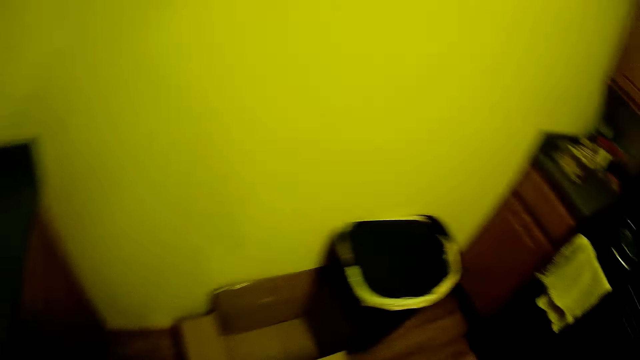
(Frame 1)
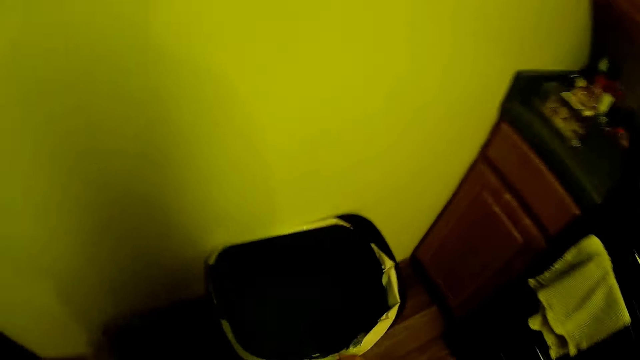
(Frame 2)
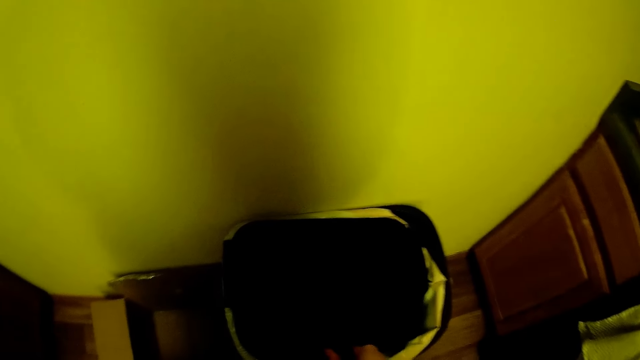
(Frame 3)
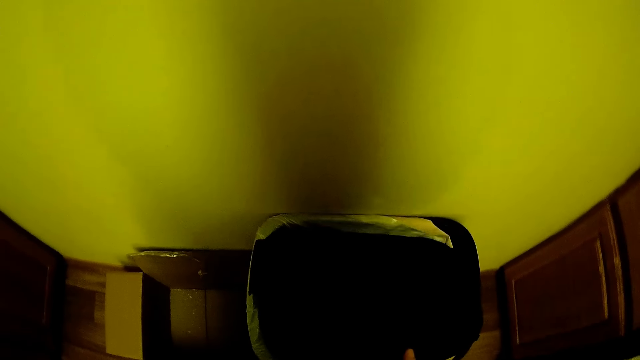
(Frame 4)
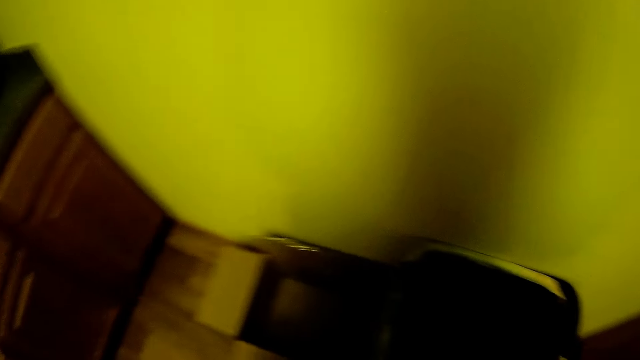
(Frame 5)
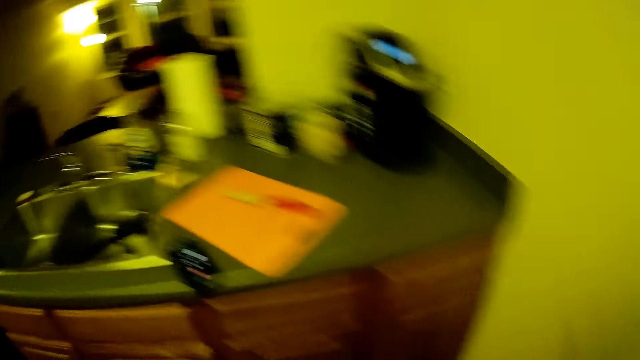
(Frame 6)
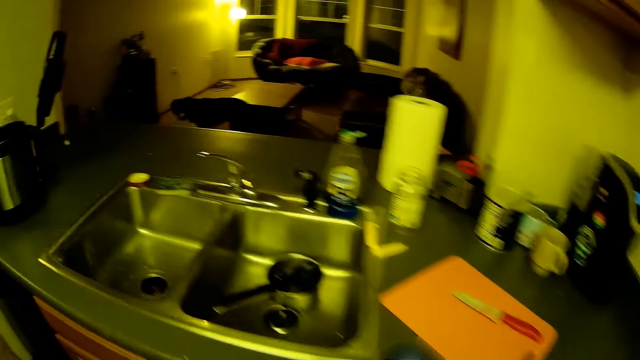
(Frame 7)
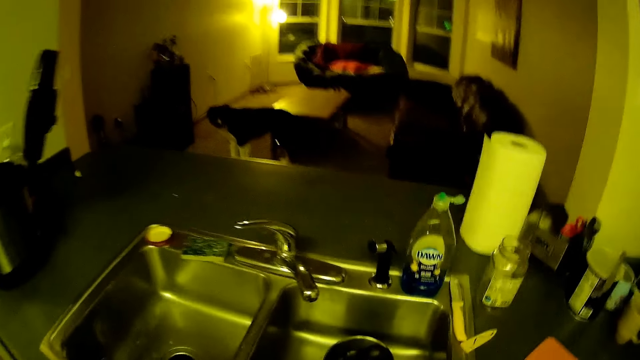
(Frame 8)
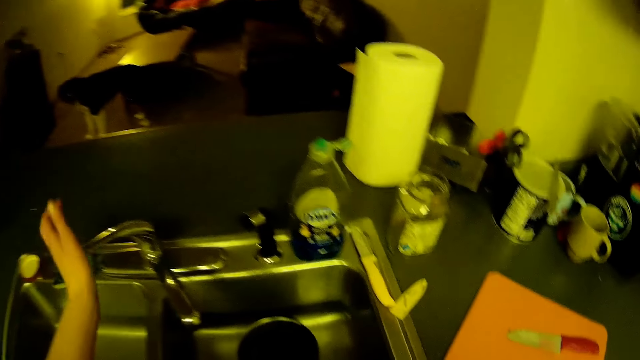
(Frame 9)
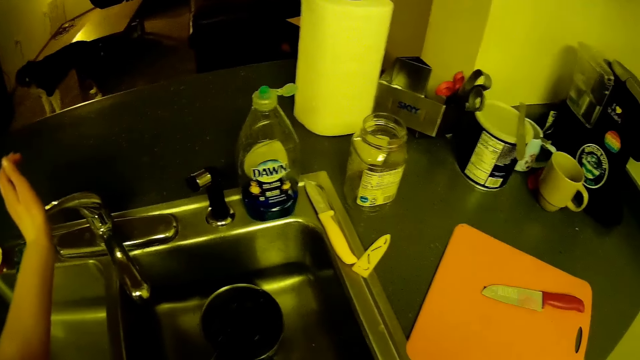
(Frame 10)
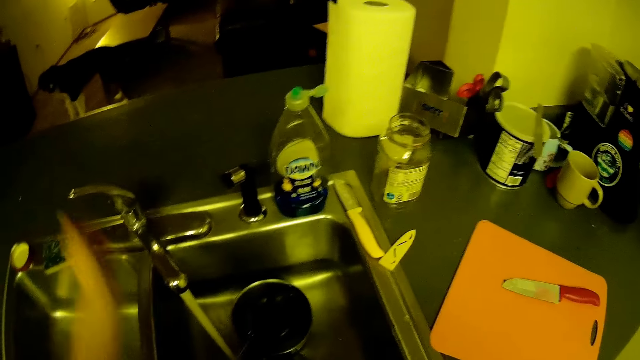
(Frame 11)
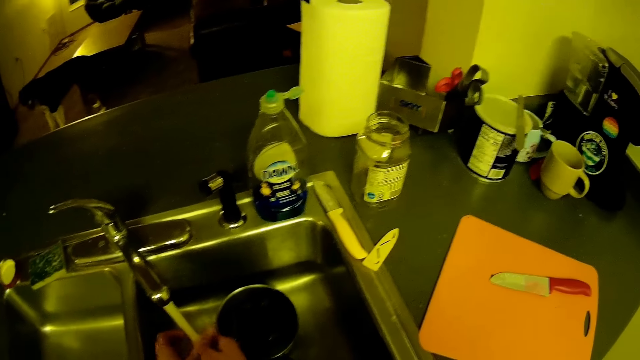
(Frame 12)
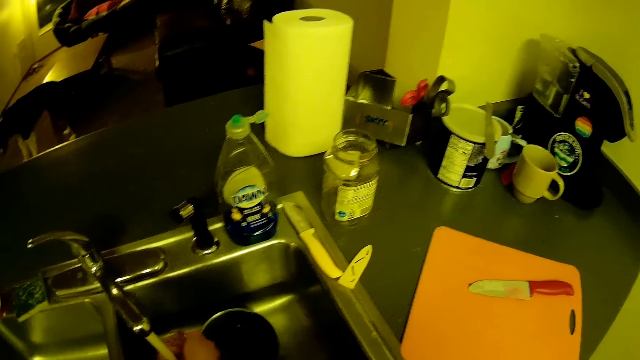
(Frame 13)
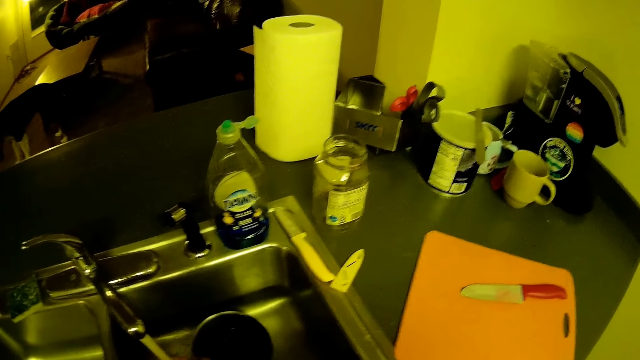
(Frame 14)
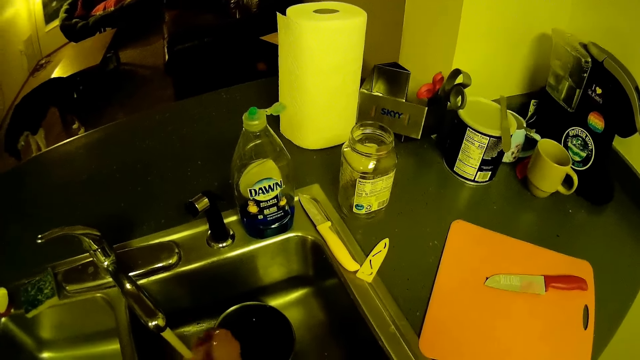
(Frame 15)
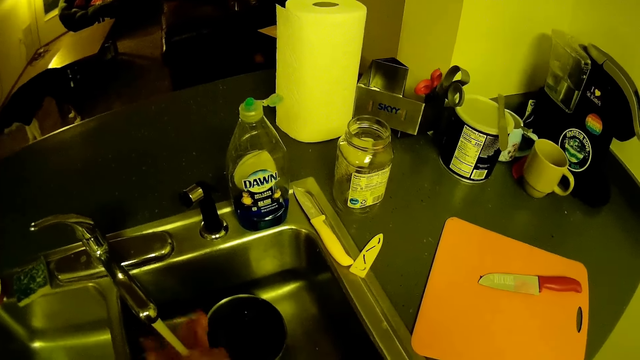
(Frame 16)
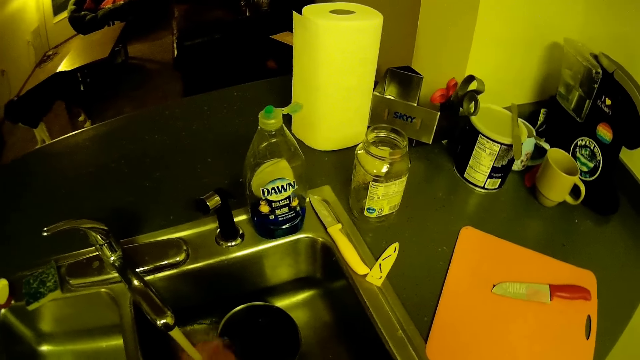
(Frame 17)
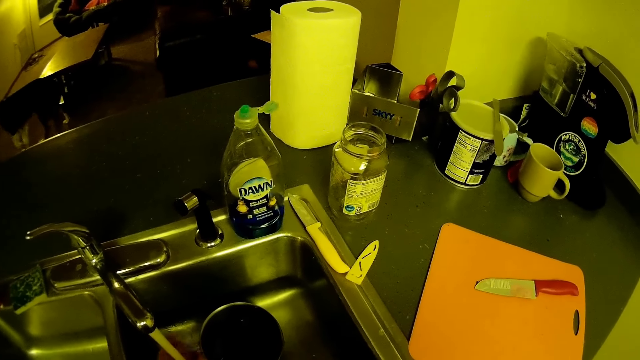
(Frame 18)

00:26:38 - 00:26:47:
The camera wearer turns to the litter bin. She drops the cabbage in her left hand into the trash bin. She opens the litter bin lid. She turns to the sink table. She opens the kitchen sink tap with her left hand. She washes her hands inside the kitchen sink.

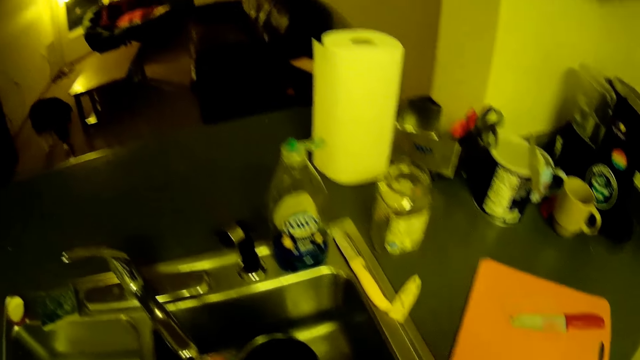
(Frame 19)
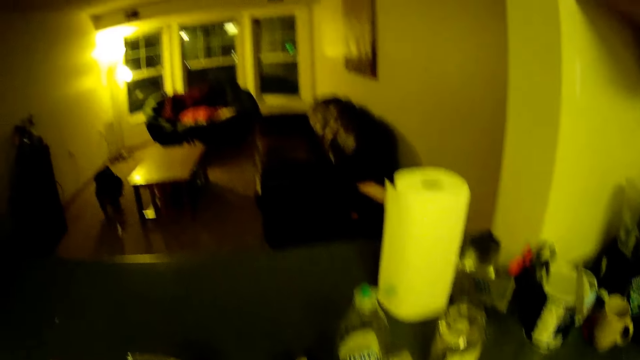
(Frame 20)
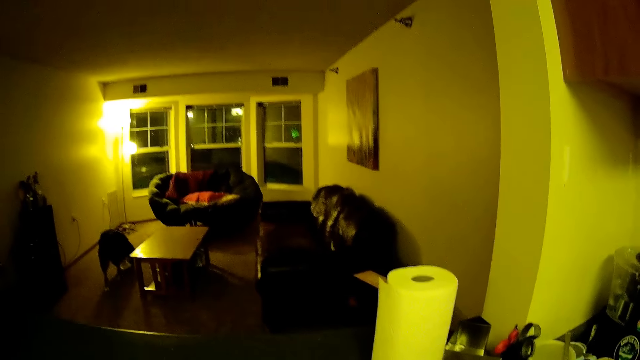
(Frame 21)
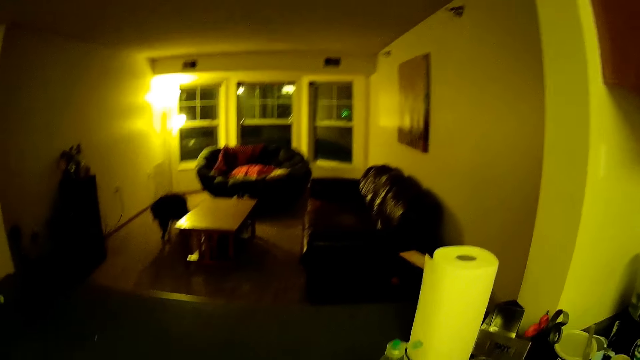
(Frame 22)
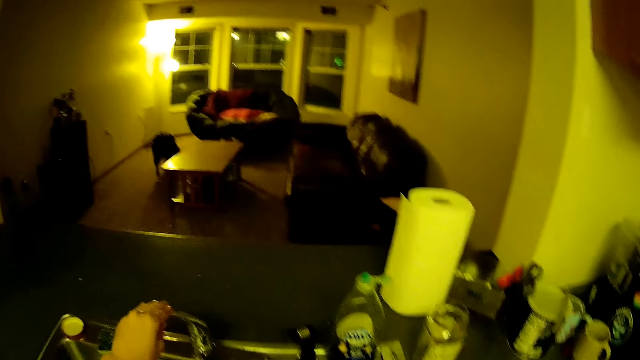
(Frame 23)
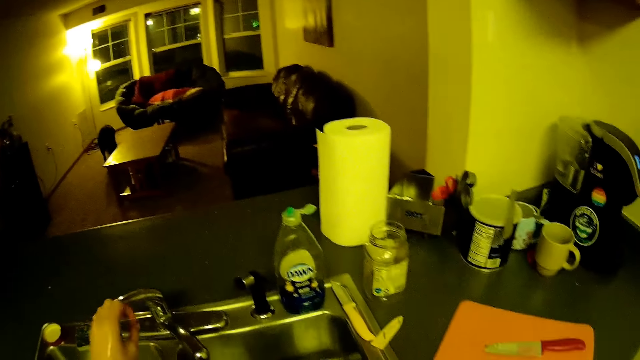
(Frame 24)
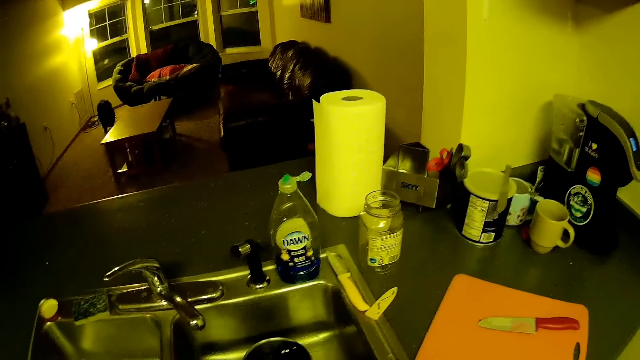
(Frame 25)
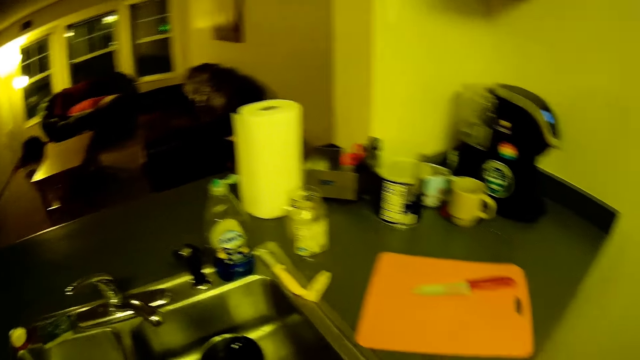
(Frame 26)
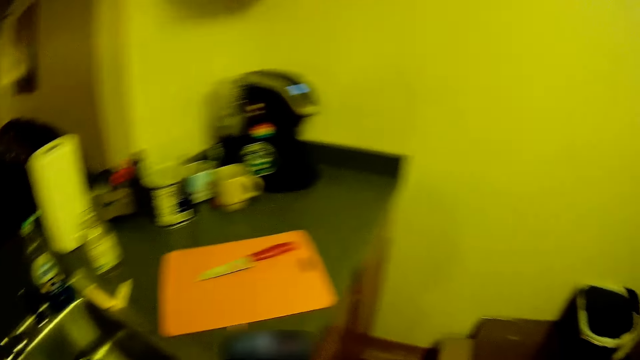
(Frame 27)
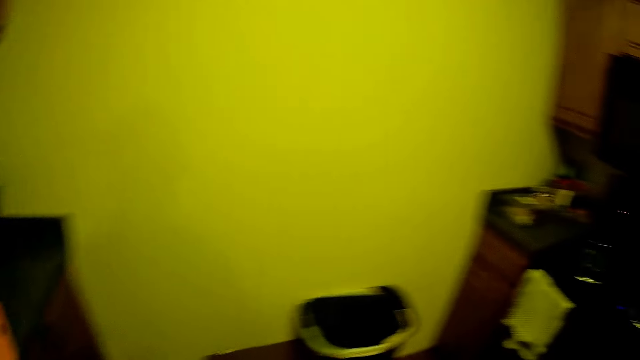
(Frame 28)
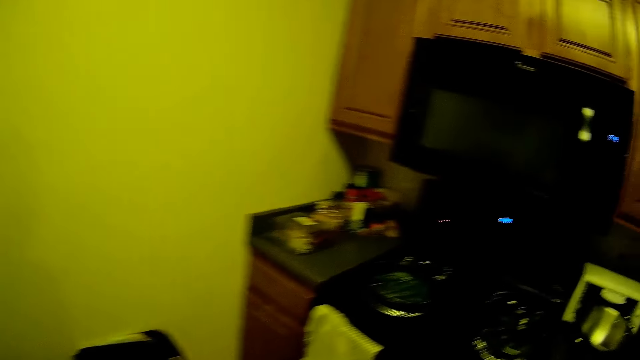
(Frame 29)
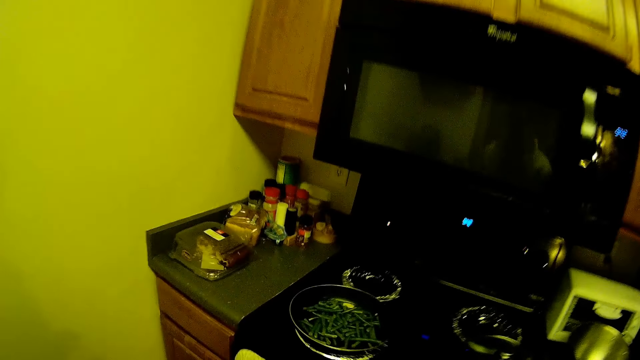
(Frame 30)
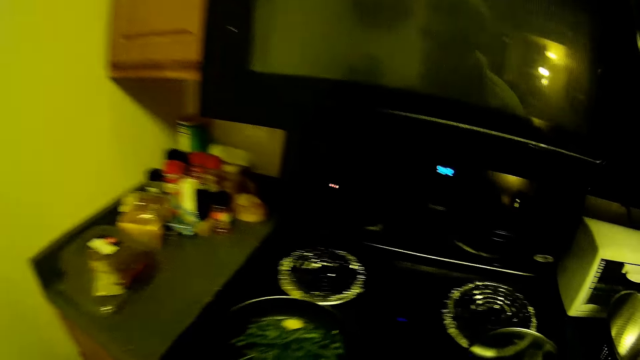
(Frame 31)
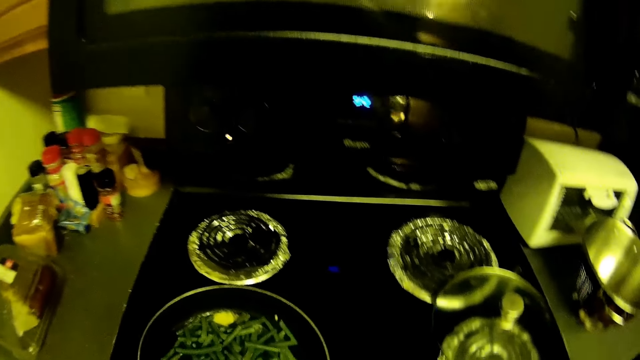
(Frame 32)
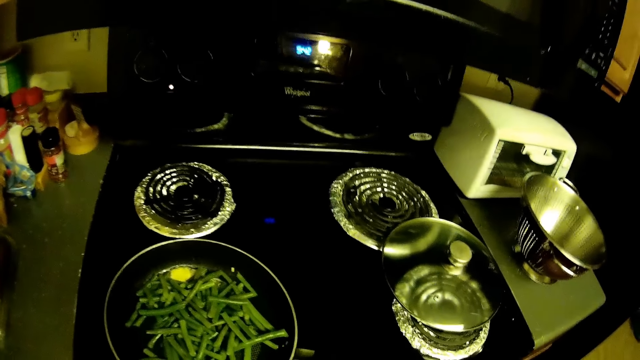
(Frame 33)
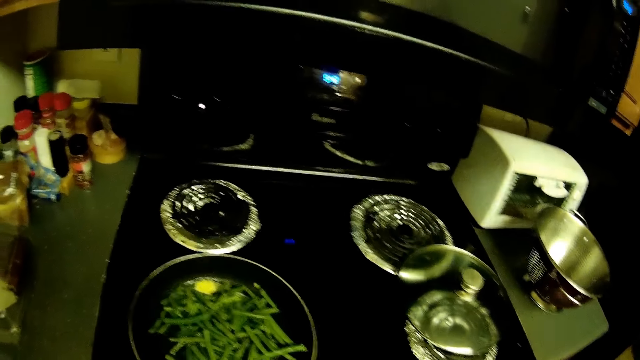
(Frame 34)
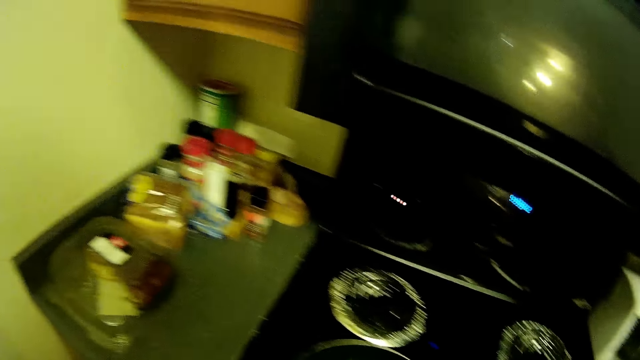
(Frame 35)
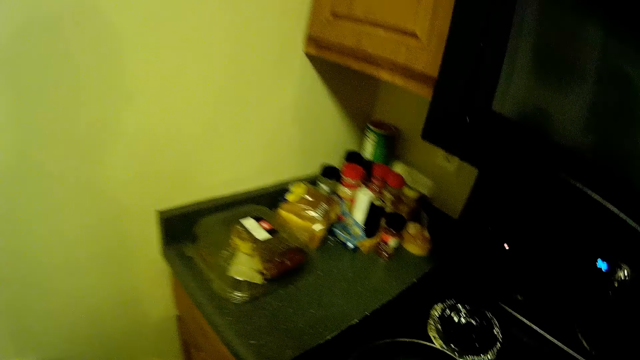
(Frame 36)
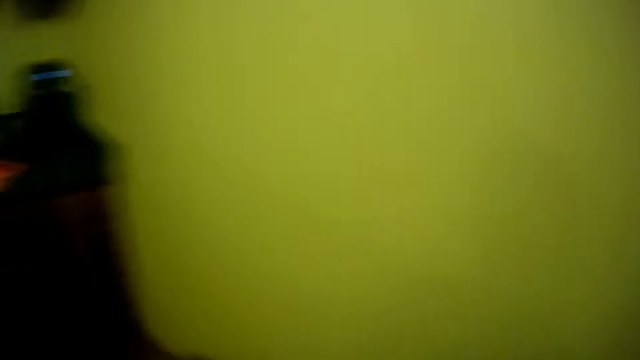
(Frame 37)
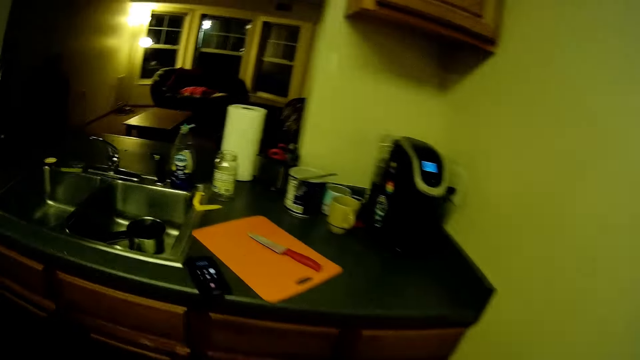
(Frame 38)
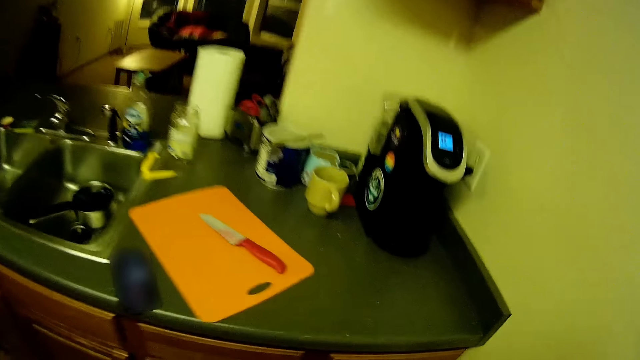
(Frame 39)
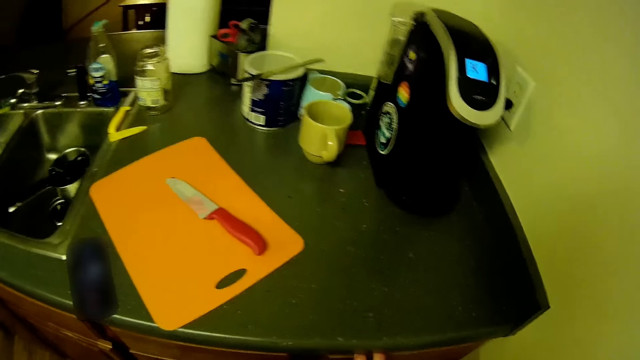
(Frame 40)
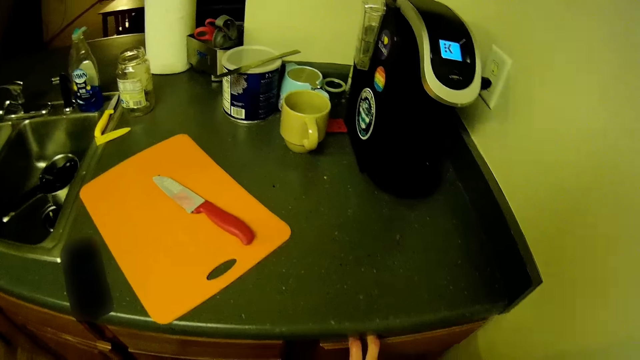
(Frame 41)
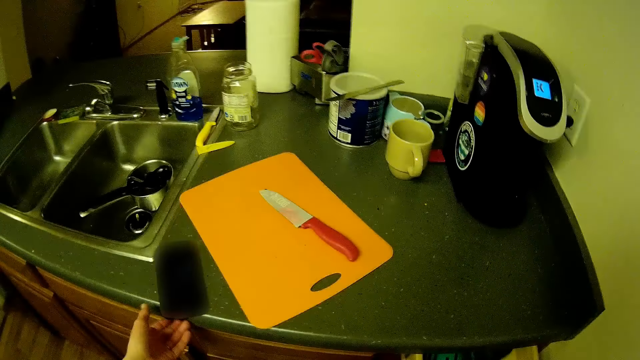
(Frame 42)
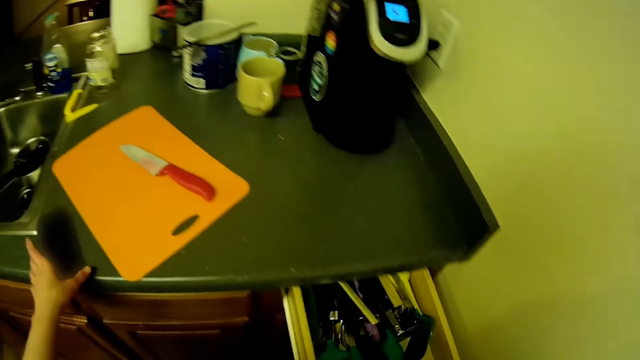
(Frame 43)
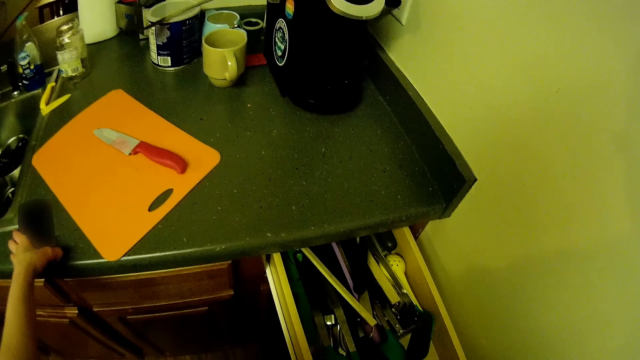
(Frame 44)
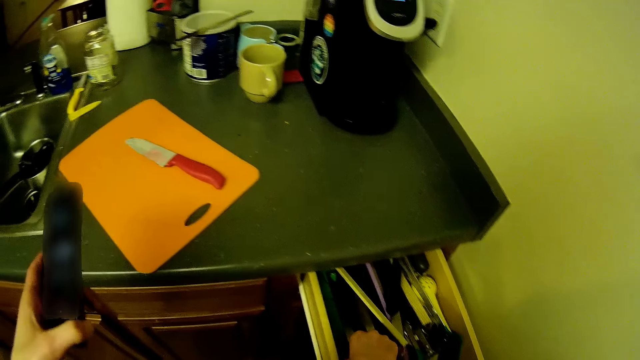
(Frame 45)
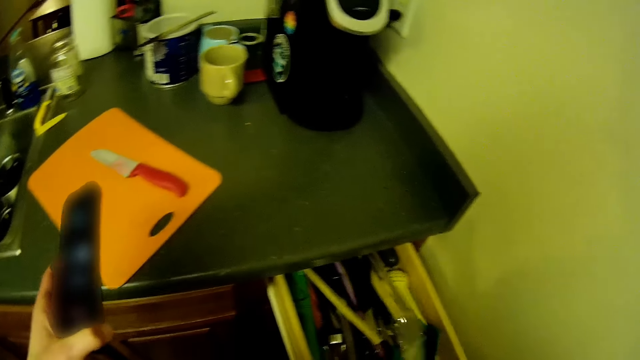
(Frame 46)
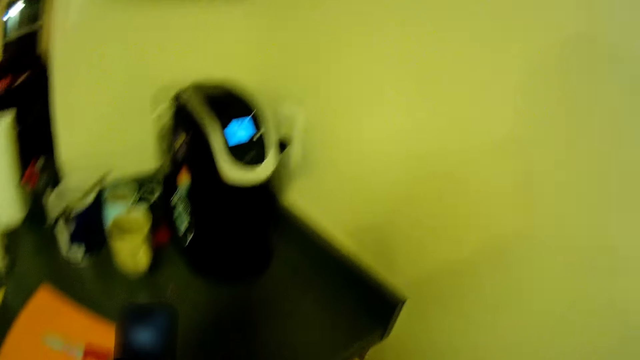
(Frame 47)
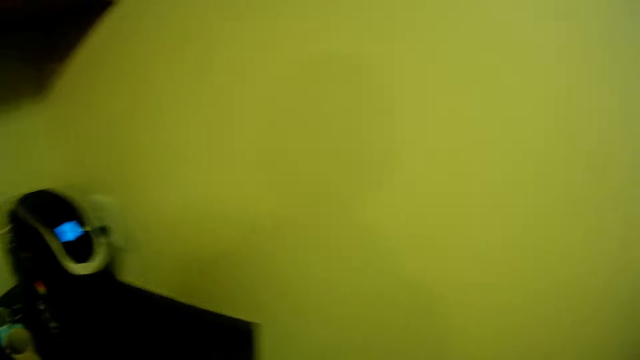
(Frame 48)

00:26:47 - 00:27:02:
The camera wearer looks at the dog. She closes the kitchen sink tap with her left hand. She turns to the cooker. She inspects the peas. She turns to the sink table. She draws the drawer below the kitchen's countertop with her right hand. She picks up the phone from the kitchen's countertop with her left hand. She picks up a file or knife from the drawer with her right hand.
